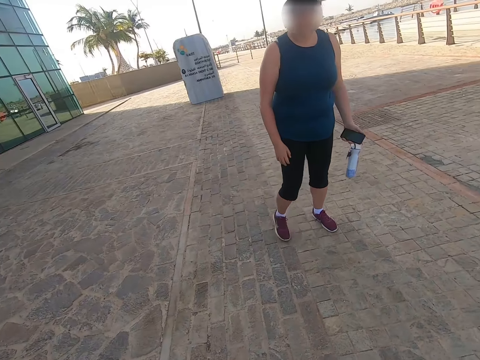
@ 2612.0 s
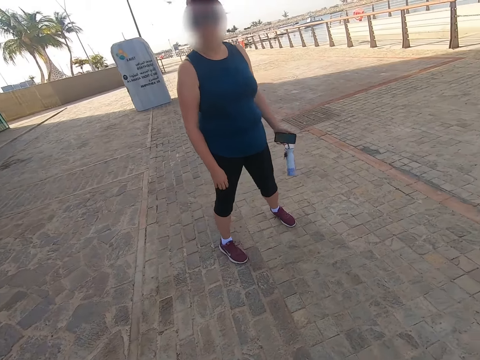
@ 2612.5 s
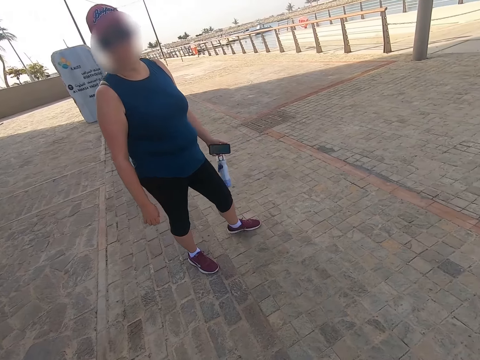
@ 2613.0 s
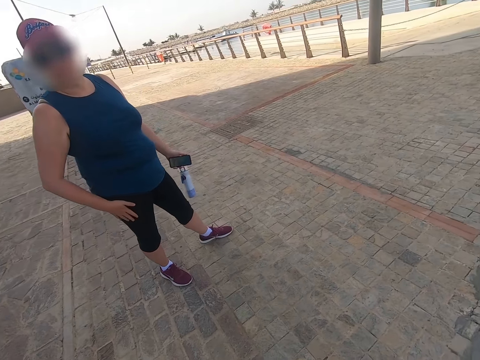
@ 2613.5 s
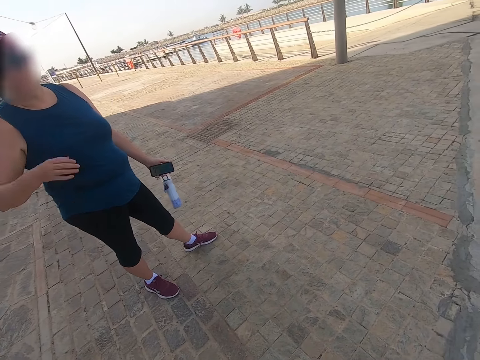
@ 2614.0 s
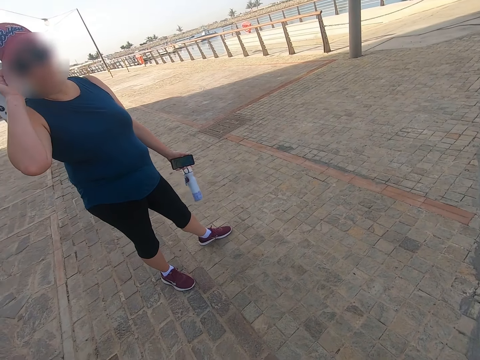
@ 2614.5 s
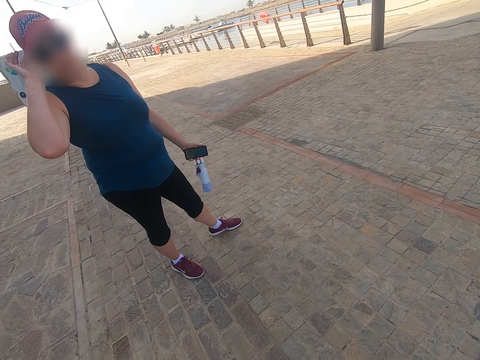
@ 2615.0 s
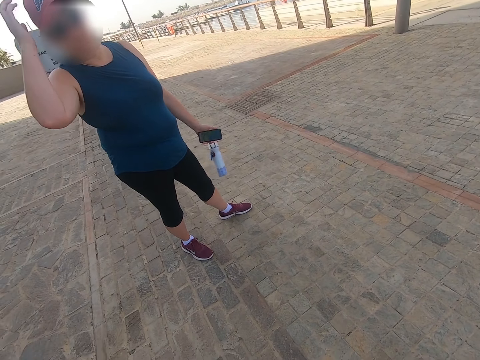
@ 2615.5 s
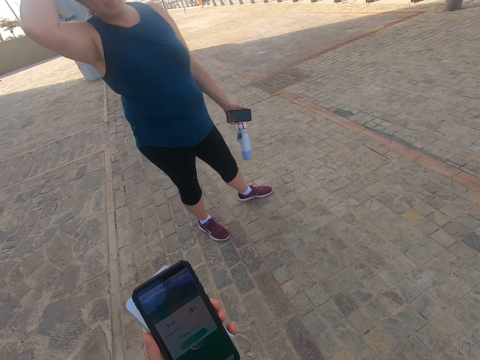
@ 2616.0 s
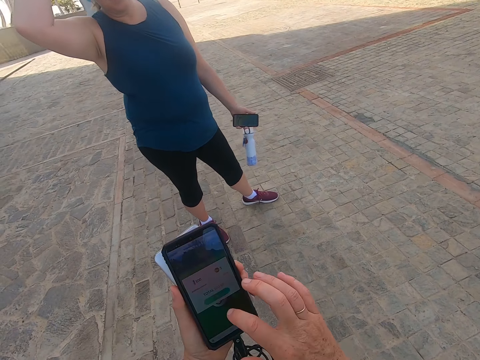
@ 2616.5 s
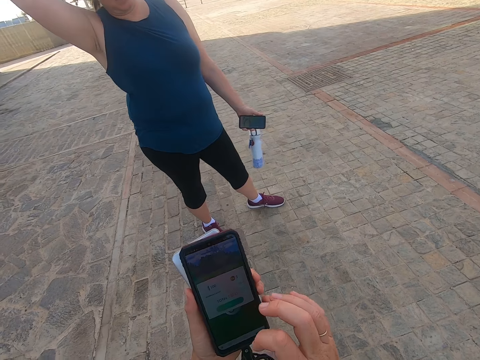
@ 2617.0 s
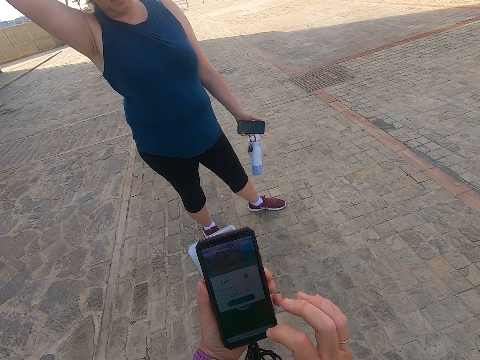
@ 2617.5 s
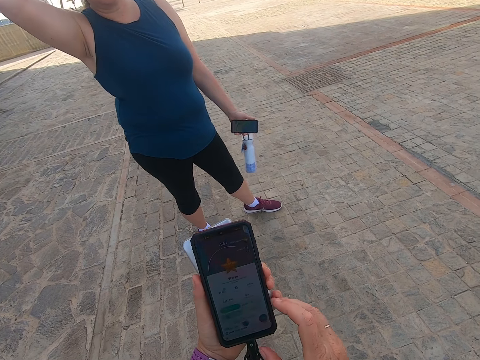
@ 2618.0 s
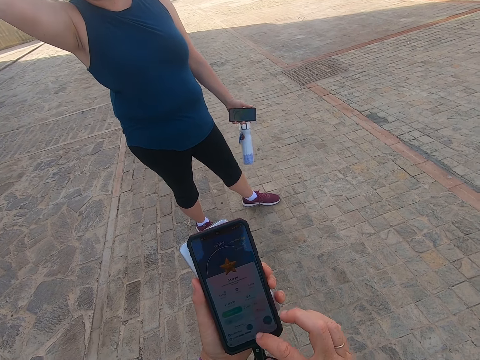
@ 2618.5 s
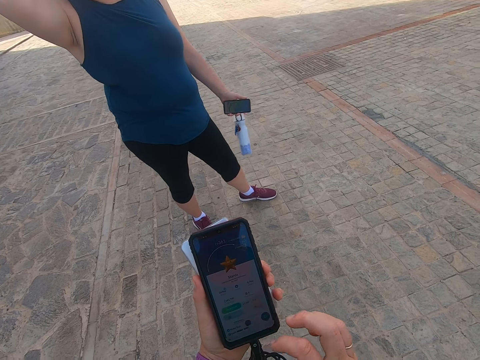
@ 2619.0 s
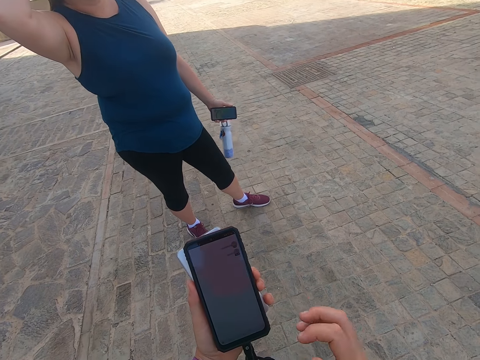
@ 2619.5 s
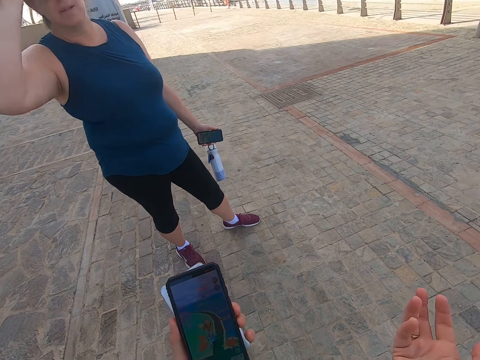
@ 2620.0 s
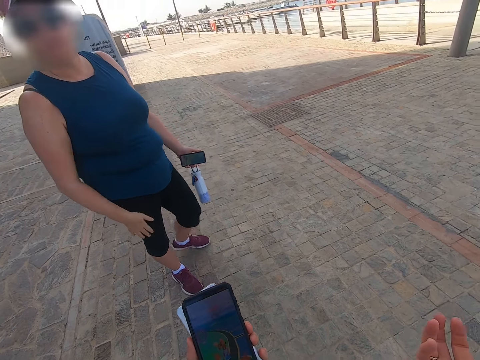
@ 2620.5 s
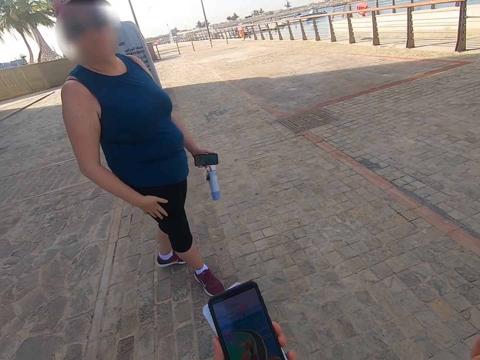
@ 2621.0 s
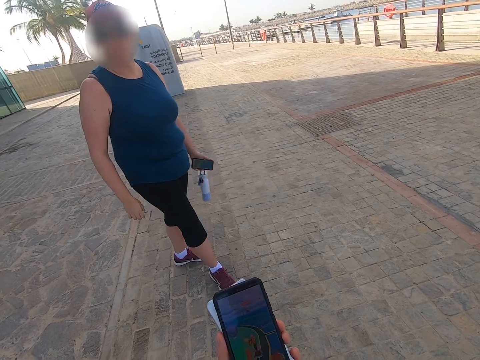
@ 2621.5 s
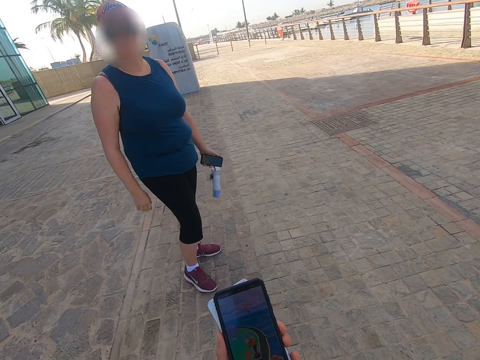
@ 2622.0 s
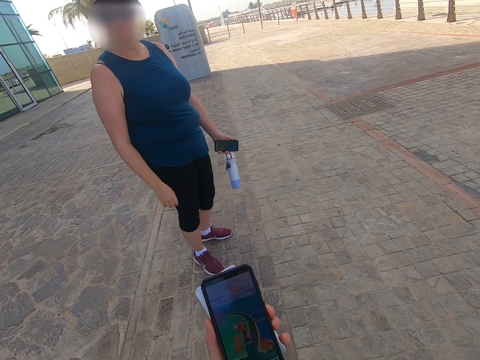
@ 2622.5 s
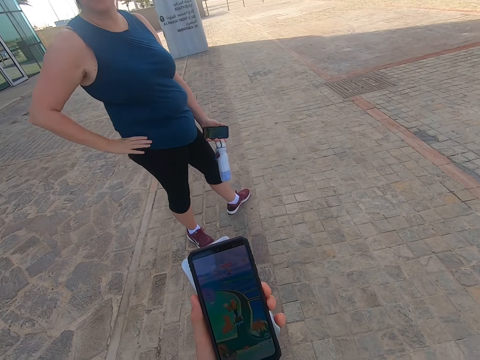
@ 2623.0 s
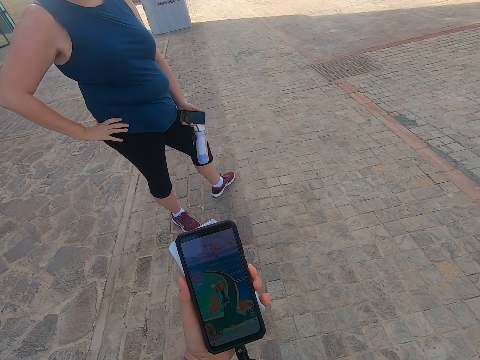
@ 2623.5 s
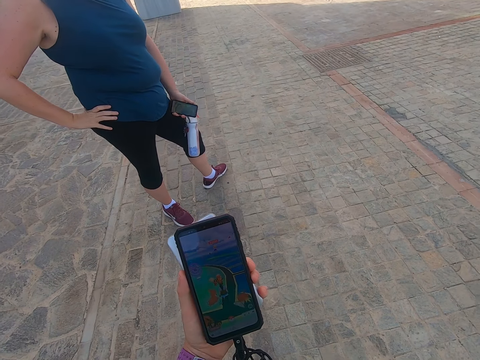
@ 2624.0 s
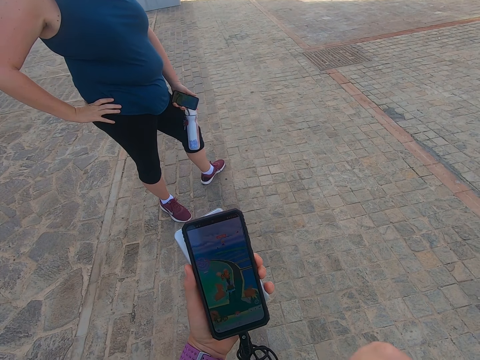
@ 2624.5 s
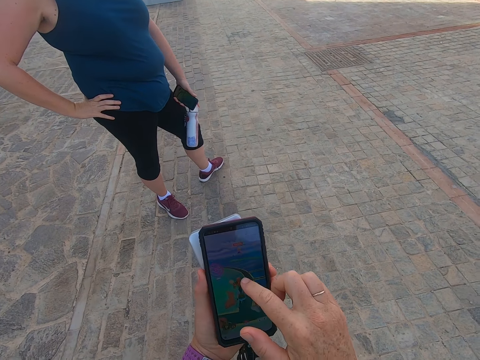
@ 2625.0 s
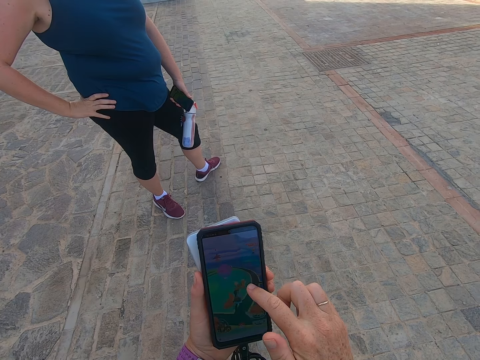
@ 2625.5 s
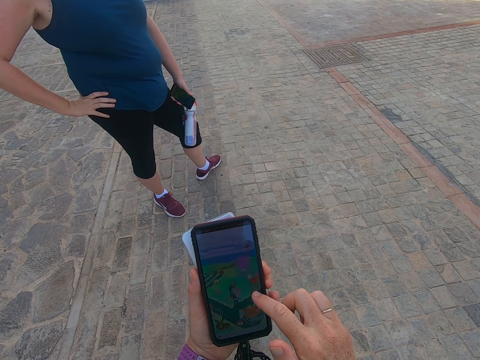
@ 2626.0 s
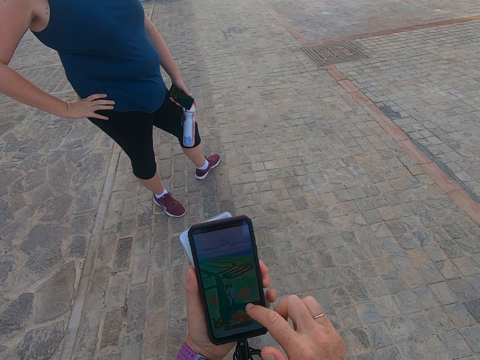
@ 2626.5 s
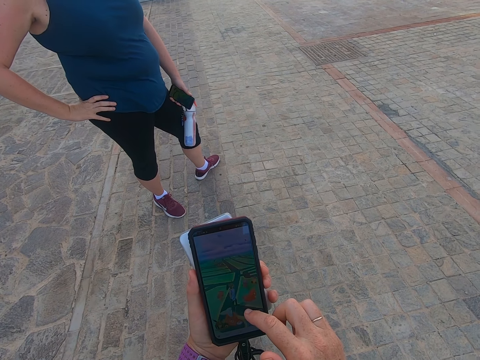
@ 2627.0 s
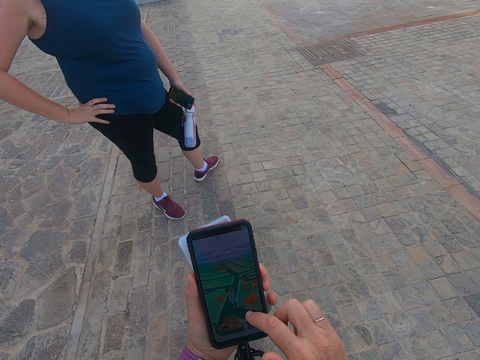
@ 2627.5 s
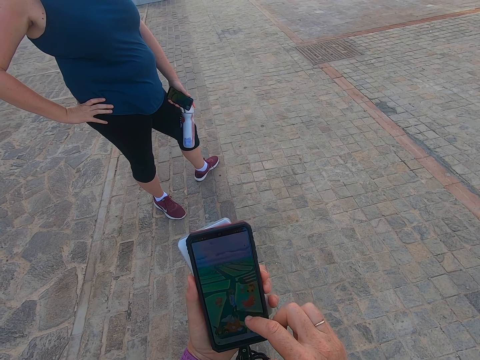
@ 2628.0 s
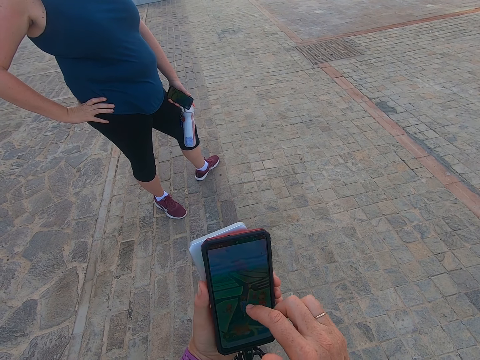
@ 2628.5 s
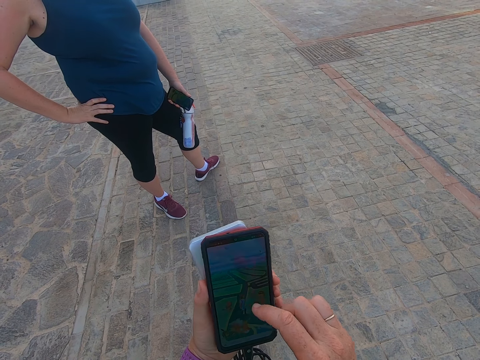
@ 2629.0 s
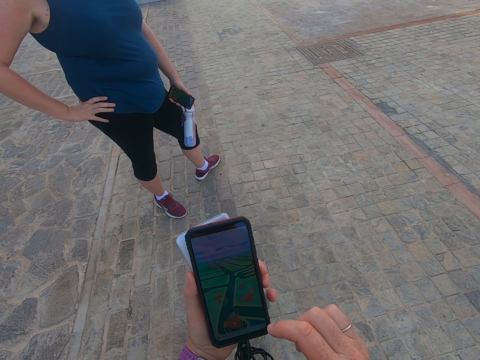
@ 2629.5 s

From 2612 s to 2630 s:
A woman stares at the camera wearer. The camera wearer talks to the woman. The woman stands on the road. The woman adjusts sunglasses and touches the head. The camera wearer plays a game on the phone. They scroll on the cell phone. The woman moves backwards. The camera wearer stares at the phone. They play a game on the phone.

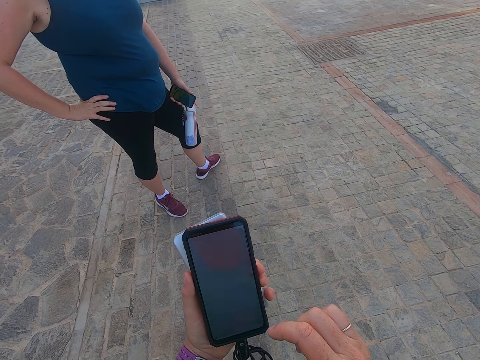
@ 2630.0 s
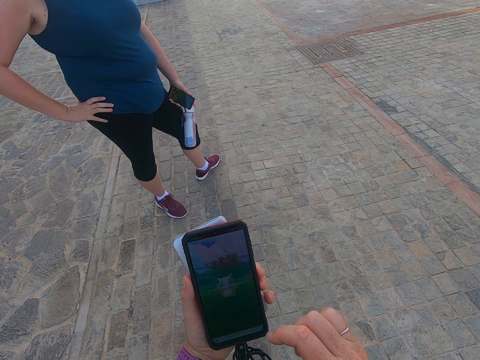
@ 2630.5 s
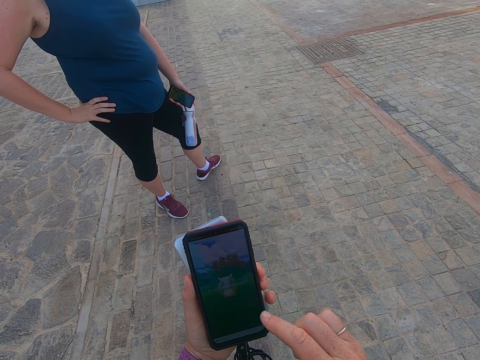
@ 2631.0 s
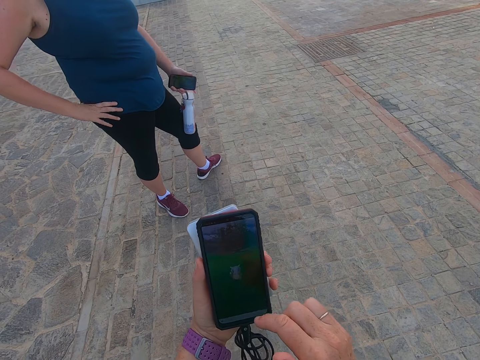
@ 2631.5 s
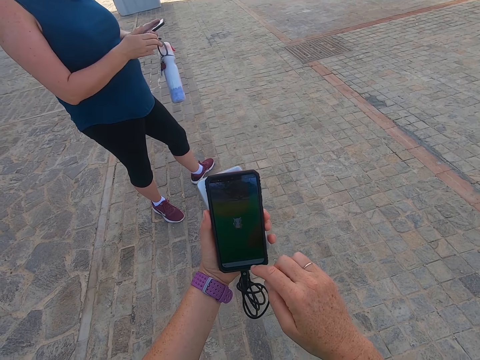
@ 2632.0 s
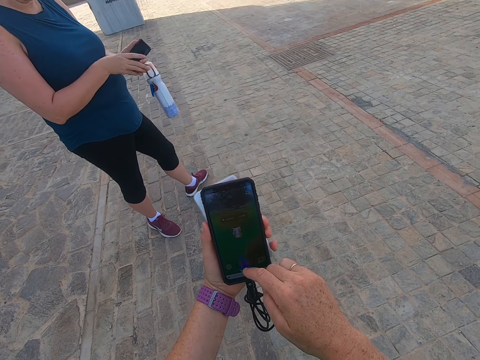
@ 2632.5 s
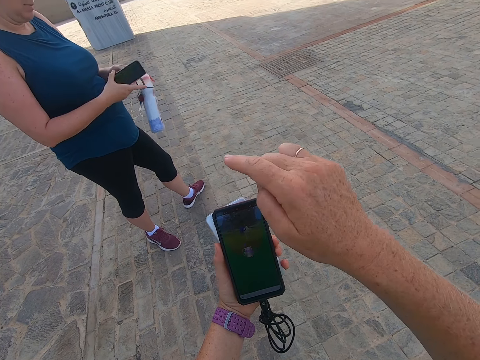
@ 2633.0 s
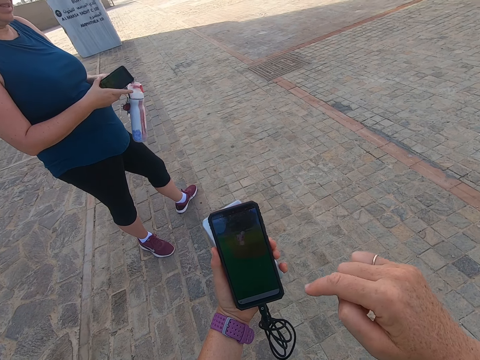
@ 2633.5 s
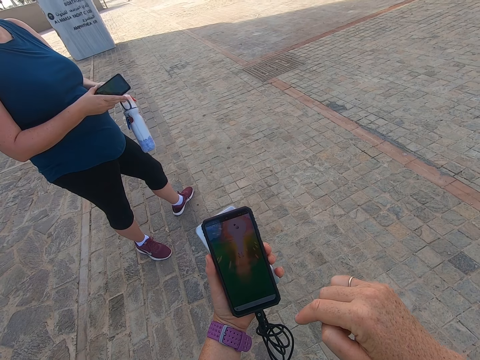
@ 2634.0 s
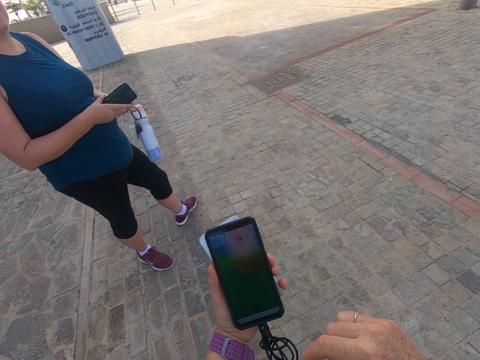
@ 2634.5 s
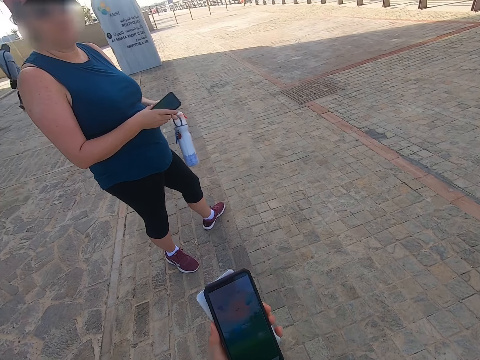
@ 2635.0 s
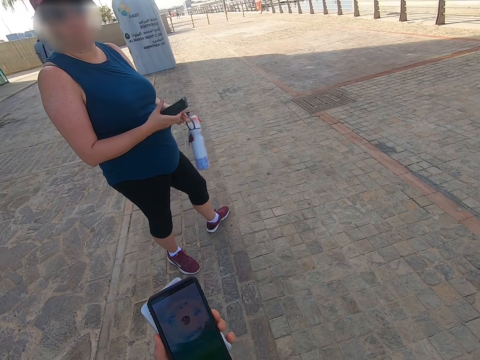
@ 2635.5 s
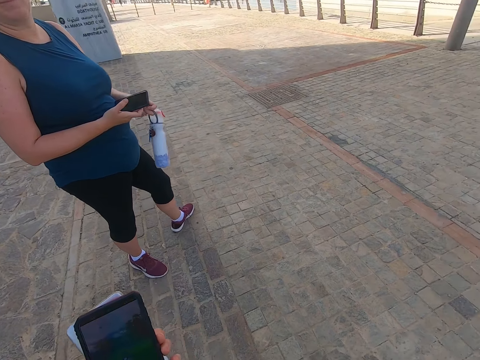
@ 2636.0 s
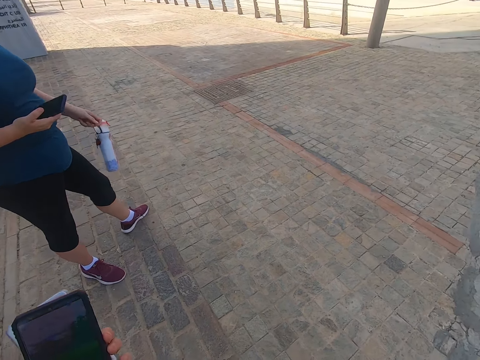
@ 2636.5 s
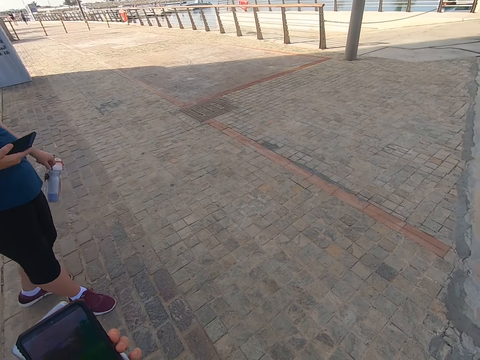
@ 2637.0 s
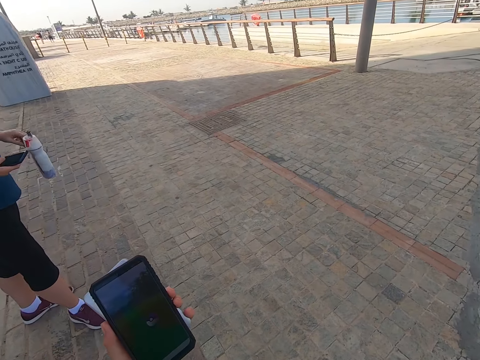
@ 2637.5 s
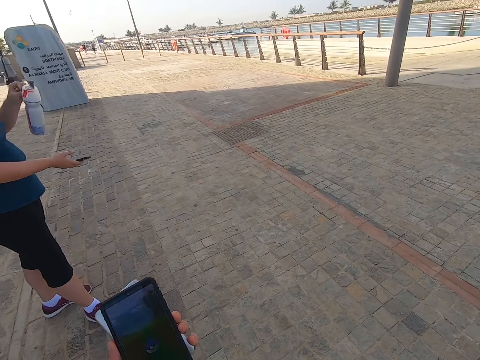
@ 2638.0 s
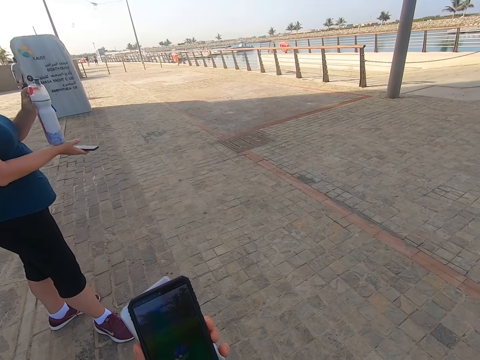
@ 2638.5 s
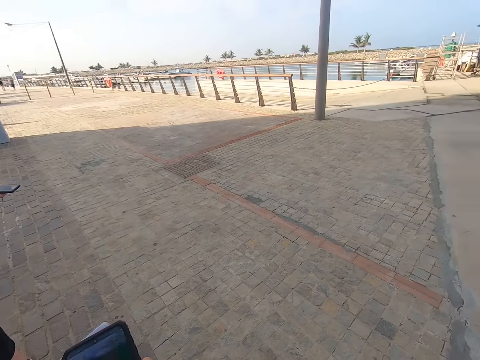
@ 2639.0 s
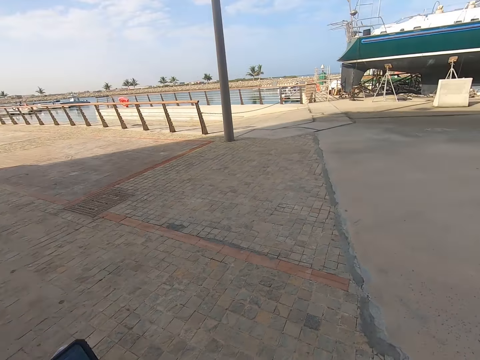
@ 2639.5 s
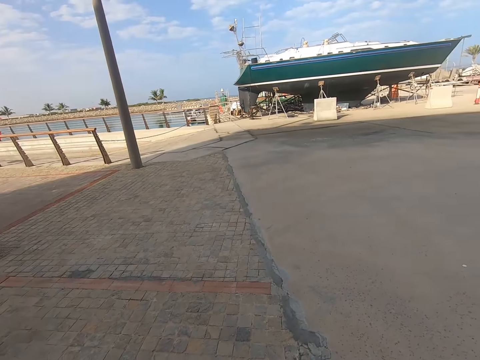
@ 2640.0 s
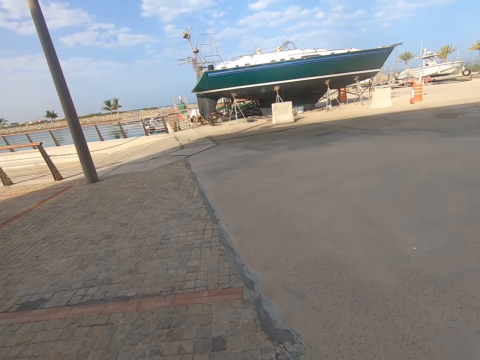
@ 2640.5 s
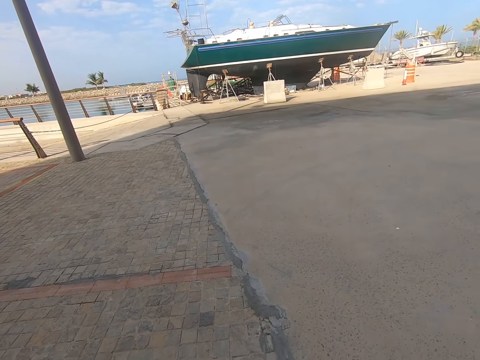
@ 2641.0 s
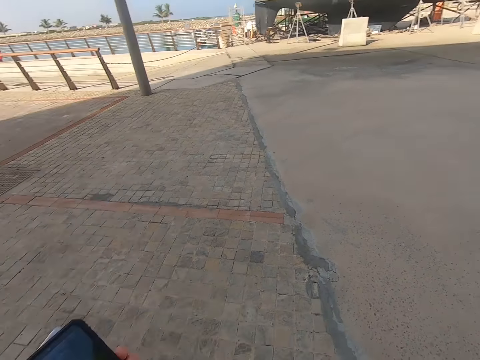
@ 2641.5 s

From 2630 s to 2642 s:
The woman takes the cell phone with the right hand. The woman holds the phone on the right hand. The woman puts a bottle on the right hand. The camera wearer looks around.
